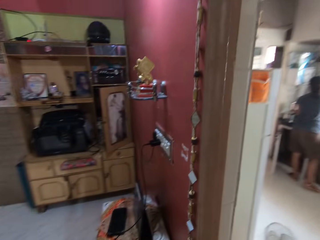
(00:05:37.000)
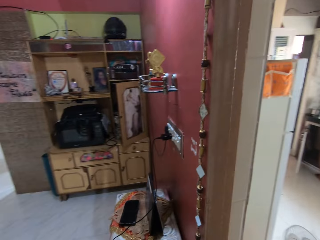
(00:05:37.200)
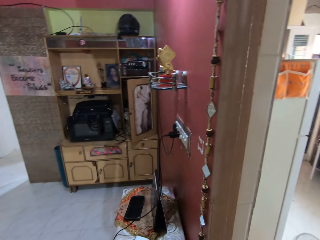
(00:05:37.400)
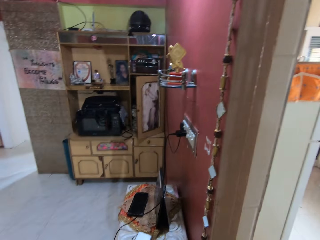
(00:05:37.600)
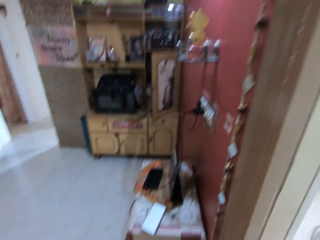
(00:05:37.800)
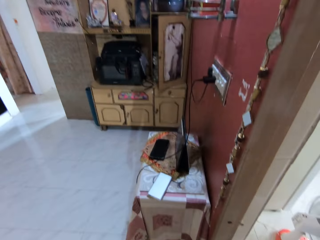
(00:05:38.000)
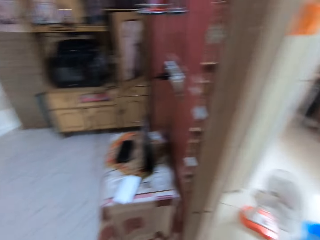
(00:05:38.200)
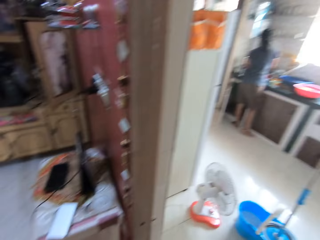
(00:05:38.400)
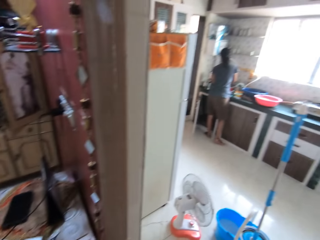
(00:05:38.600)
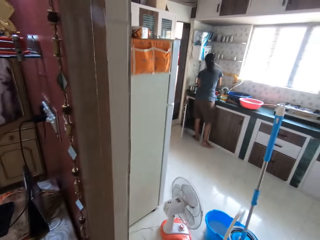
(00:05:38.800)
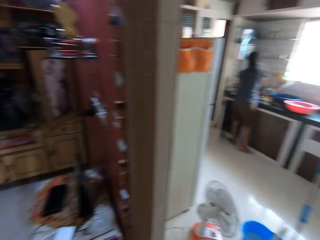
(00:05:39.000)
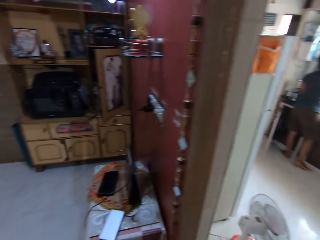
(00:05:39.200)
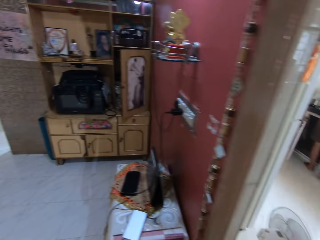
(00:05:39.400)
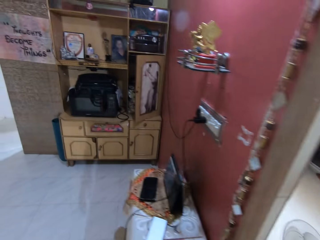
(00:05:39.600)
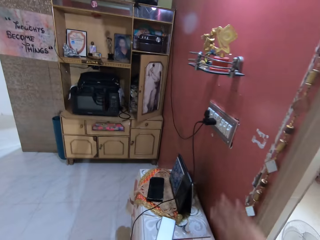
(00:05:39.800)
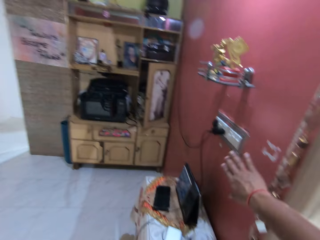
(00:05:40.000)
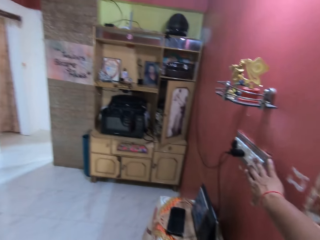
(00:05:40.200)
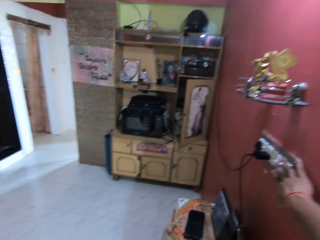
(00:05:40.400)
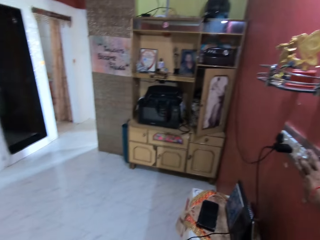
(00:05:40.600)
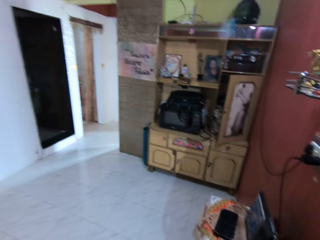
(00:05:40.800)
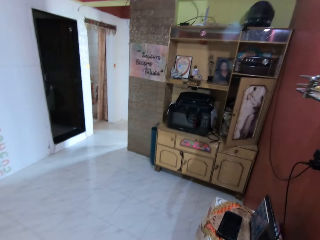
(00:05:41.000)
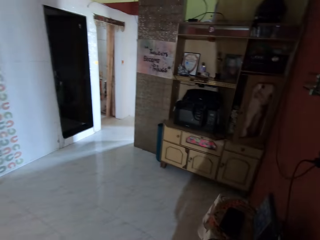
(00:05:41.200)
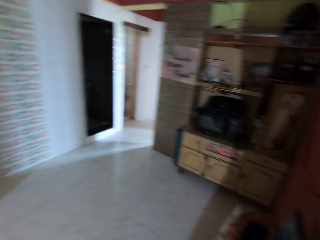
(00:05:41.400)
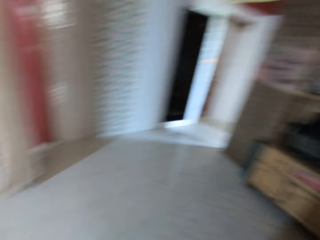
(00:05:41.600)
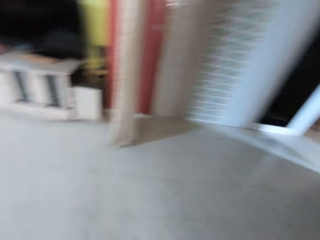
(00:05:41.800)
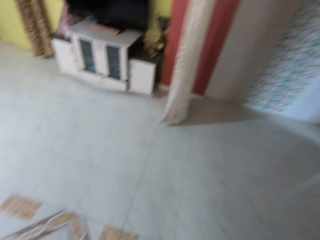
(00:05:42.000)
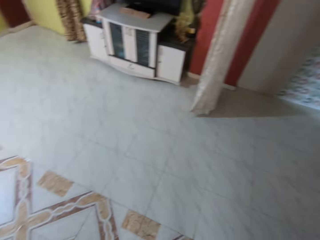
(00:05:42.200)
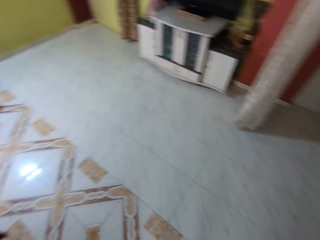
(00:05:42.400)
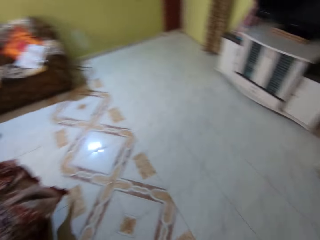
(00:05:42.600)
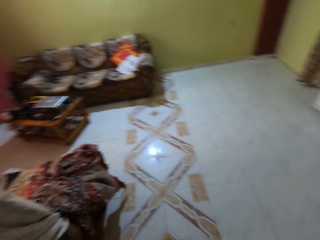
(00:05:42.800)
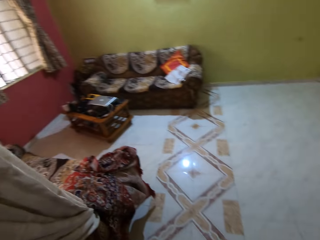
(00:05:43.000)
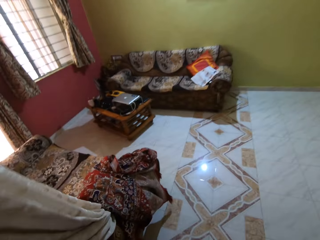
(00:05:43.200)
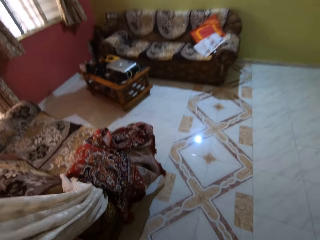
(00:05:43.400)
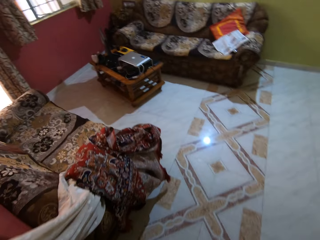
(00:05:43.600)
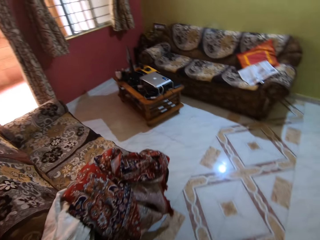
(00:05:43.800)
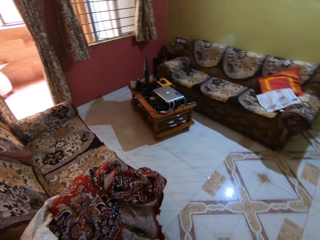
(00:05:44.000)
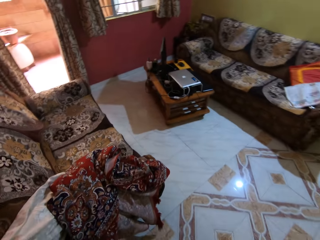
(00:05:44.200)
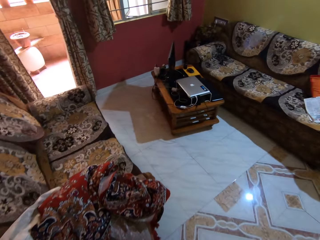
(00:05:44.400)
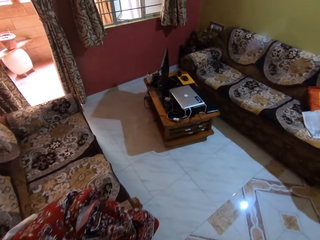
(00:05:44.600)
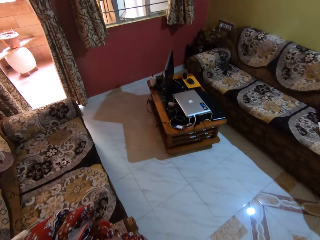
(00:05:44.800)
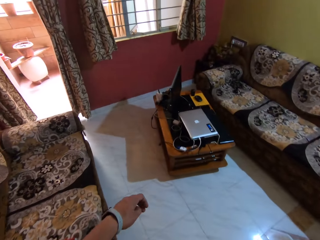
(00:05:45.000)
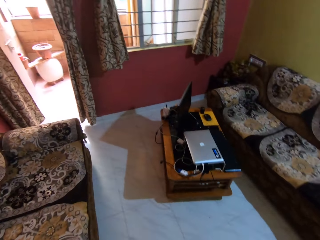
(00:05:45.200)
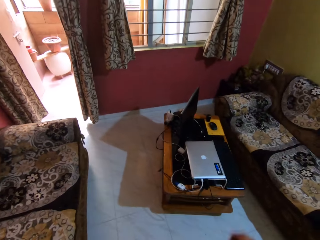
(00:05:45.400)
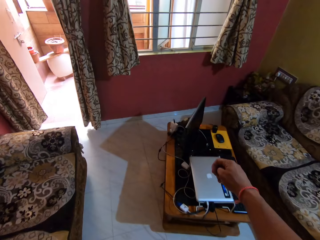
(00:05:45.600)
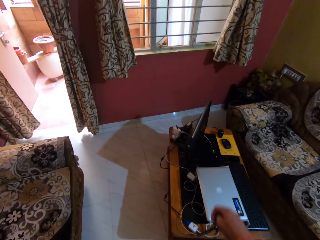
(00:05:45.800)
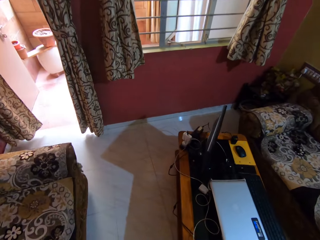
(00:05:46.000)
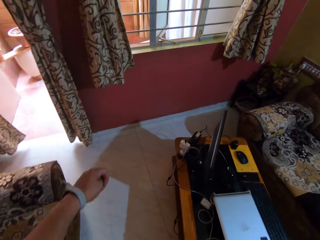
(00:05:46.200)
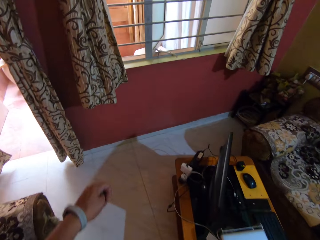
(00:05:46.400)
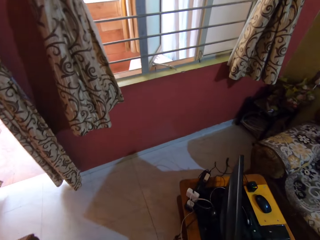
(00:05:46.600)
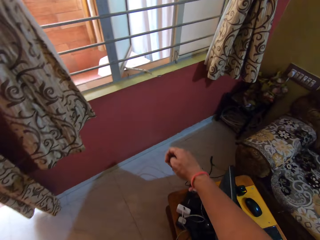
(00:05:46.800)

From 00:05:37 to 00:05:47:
The camera wearer switches off the light of the sitting room with his right hand.

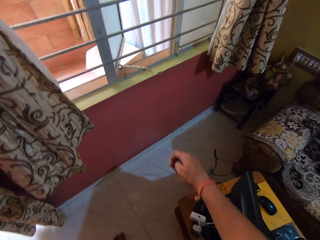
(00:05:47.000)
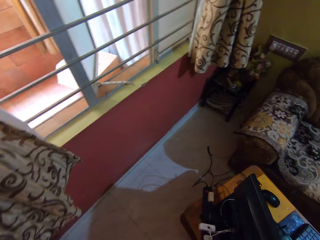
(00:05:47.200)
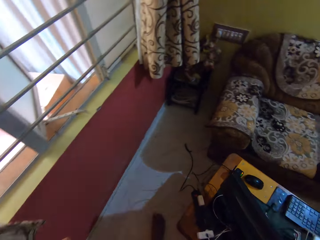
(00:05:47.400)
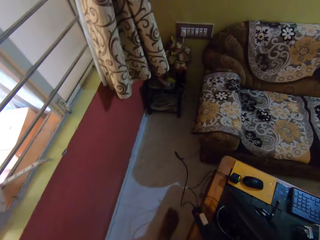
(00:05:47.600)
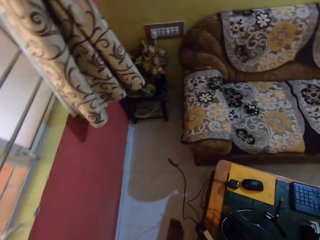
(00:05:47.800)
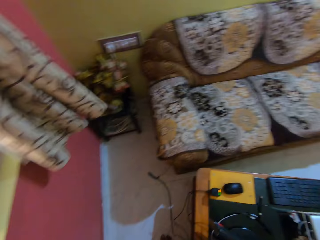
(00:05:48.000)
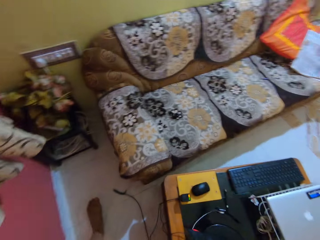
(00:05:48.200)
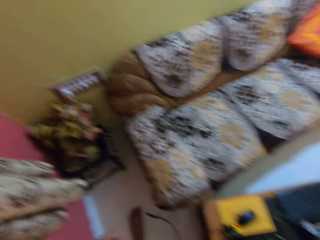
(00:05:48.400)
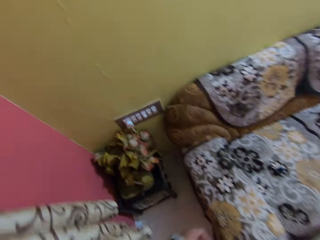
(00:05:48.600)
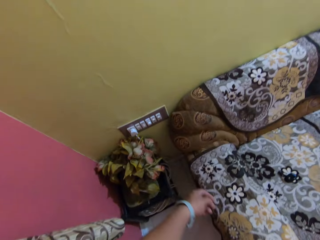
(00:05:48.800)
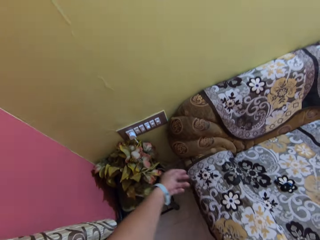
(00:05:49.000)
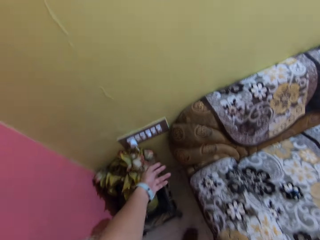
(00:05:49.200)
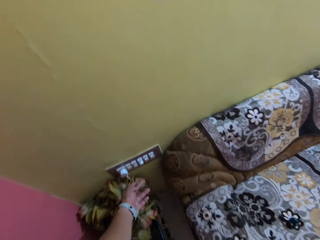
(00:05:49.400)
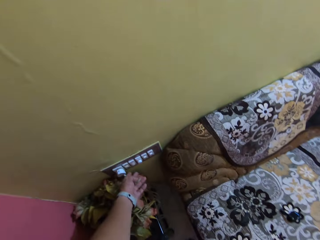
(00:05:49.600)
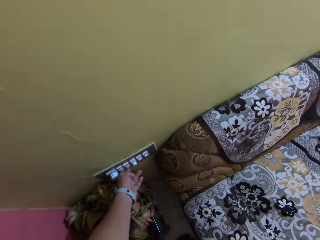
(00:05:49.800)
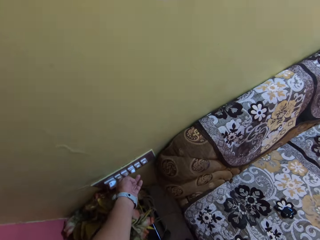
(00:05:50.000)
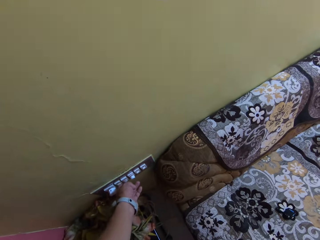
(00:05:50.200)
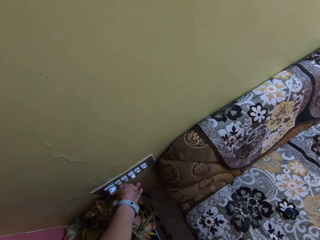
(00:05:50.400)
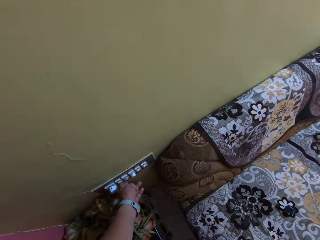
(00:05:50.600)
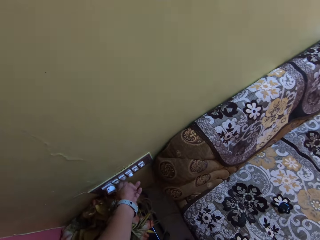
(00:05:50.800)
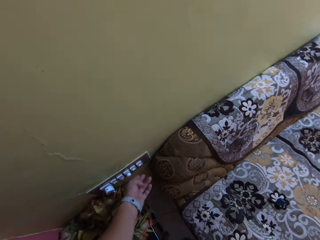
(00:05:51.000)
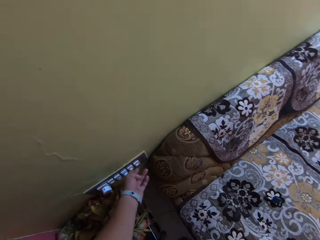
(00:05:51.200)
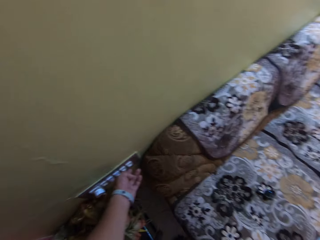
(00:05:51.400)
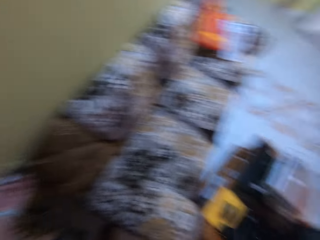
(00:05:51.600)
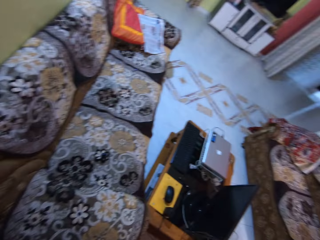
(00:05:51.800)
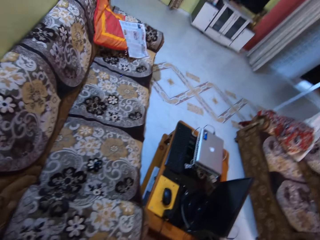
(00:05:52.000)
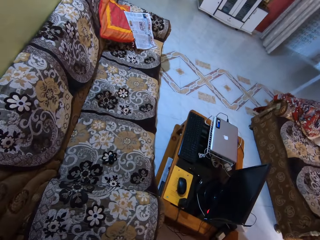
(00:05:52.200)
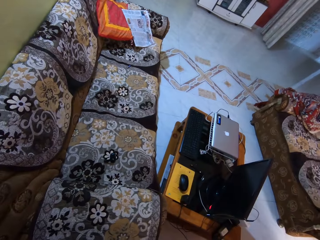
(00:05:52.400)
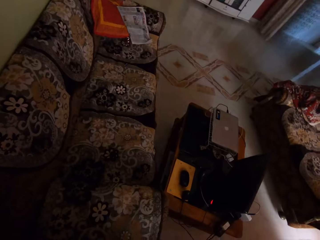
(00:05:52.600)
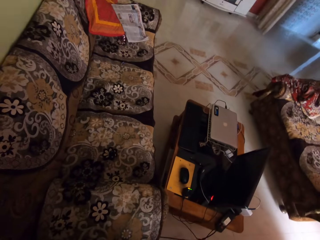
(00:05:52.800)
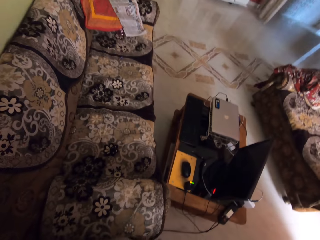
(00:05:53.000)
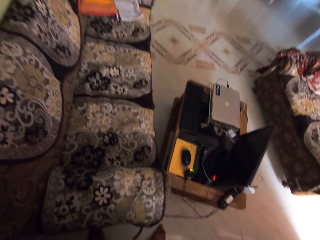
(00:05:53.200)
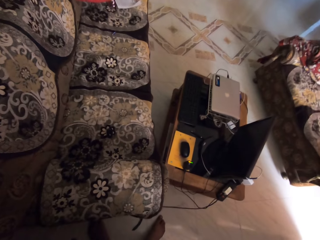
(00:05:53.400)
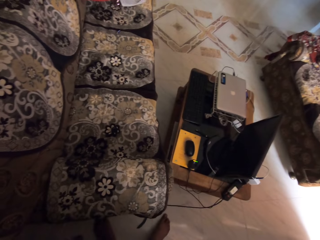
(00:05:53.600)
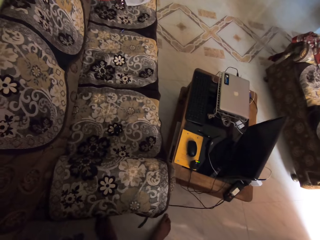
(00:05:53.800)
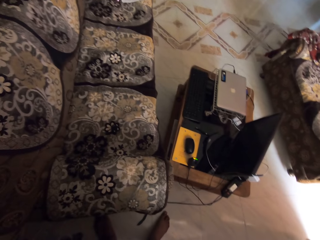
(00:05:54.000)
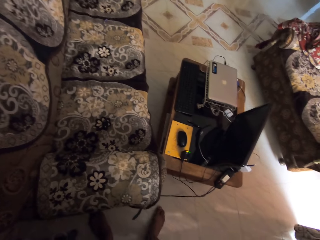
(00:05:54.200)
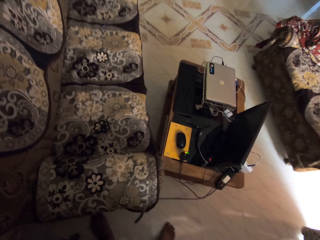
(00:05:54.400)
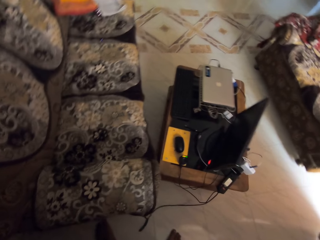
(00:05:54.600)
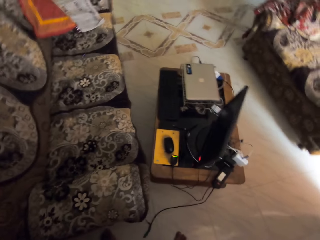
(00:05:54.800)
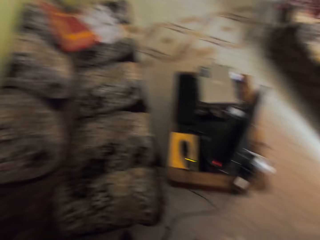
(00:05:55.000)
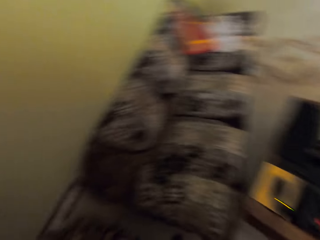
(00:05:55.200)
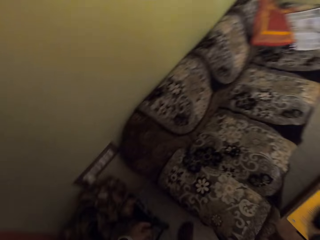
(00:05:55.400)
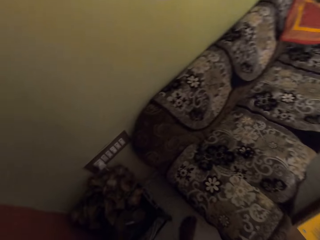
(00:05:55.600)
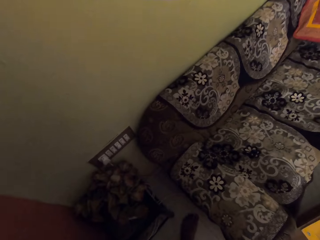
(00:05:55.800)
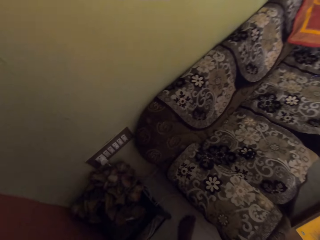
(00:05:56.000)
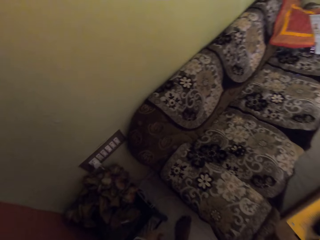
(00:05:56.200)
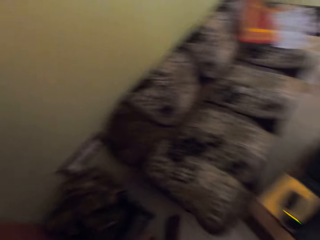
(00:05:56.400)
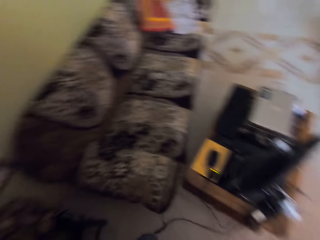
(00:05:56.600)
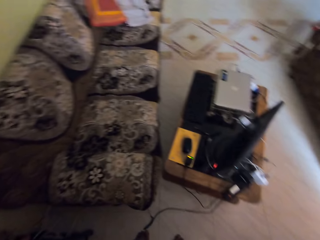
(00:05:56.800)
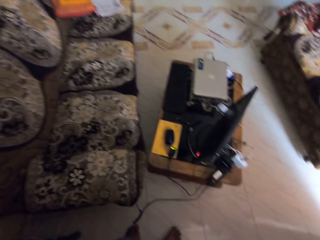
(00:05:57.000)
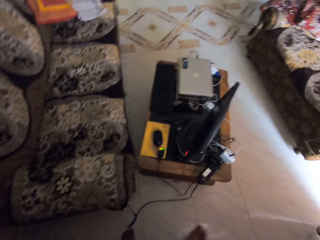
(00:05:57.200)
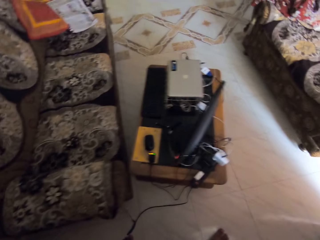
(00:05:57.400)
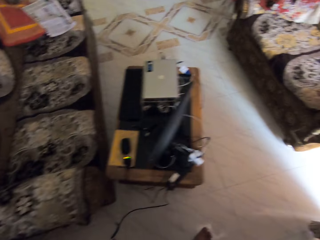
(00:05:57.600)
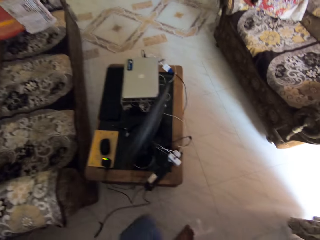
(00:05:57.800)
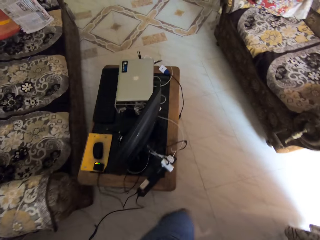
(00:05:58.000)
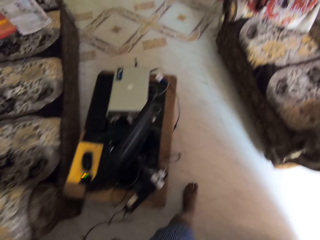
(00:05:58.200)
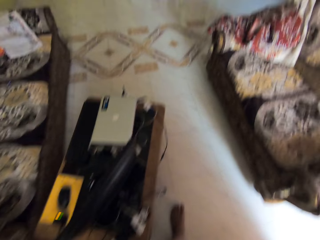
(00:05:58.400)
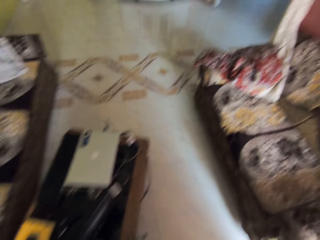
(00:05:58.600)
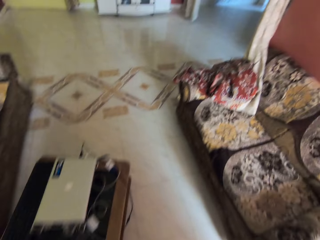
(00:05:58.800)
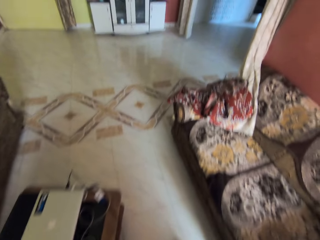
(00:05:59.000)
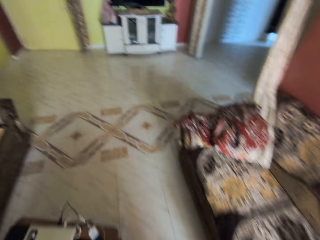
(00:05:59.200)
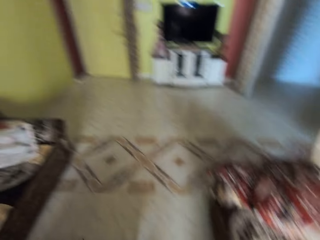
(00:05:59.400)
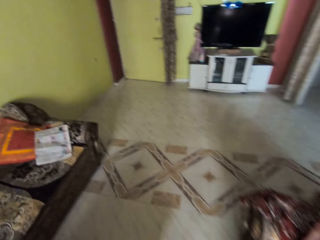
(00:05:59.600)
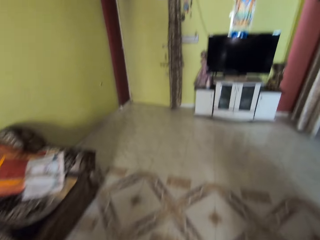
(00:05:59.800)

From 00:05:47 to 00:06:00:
The camera wearer moves his left hand on a switch cable on a wall in the sitting room. He switches off the light of the sitting room with his left hand.
